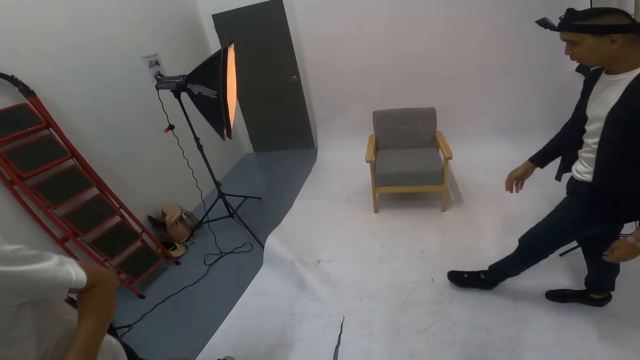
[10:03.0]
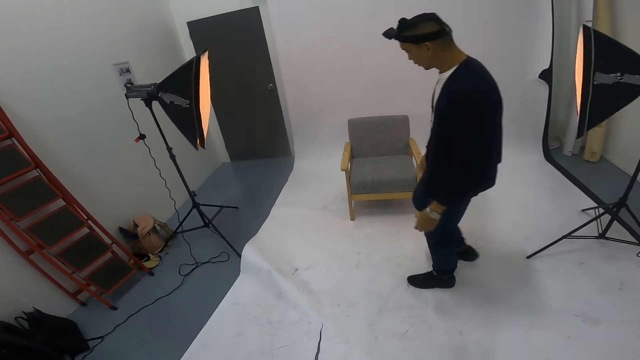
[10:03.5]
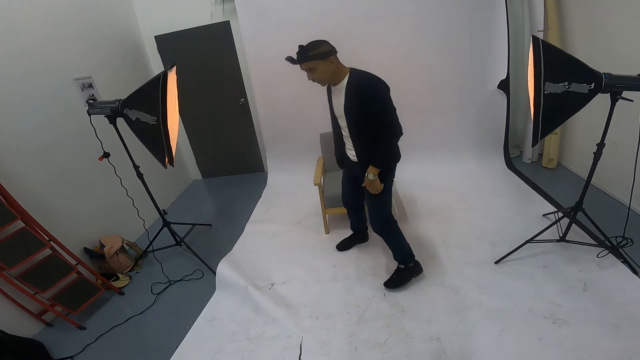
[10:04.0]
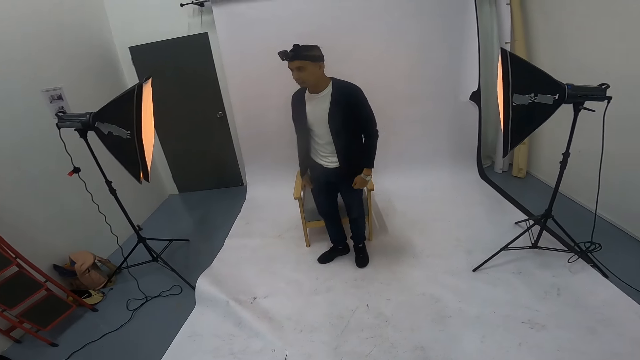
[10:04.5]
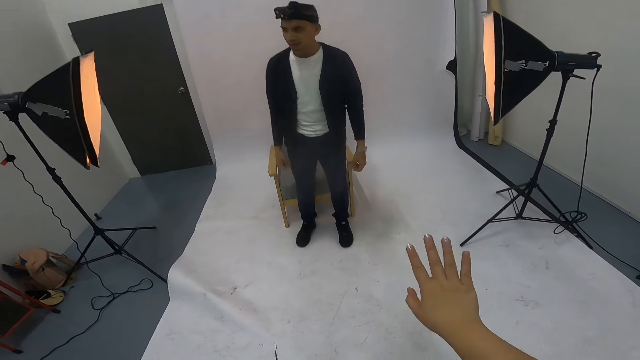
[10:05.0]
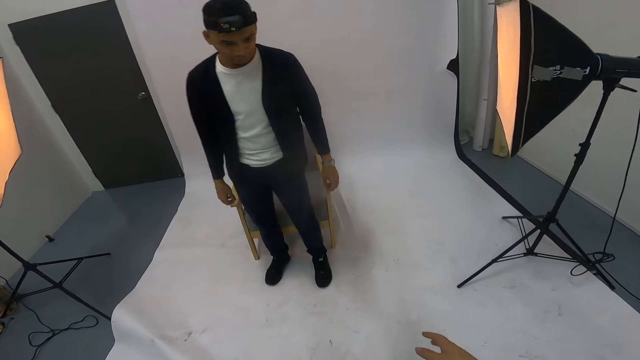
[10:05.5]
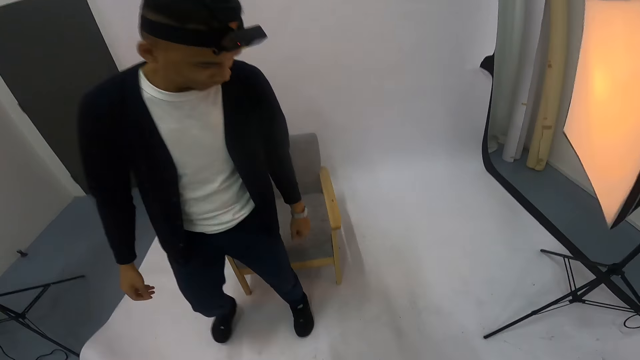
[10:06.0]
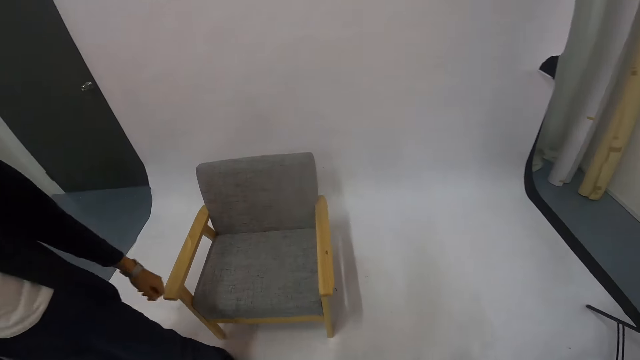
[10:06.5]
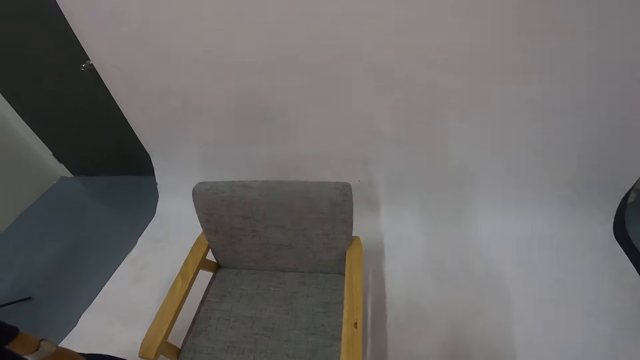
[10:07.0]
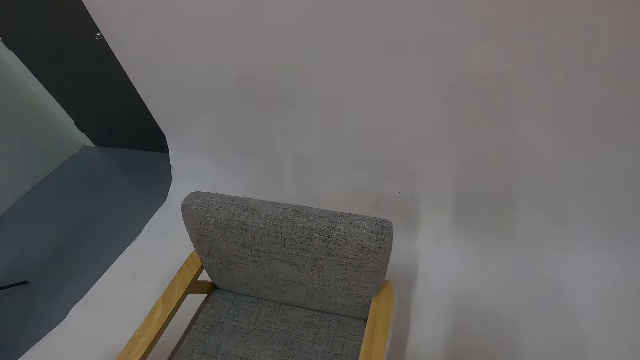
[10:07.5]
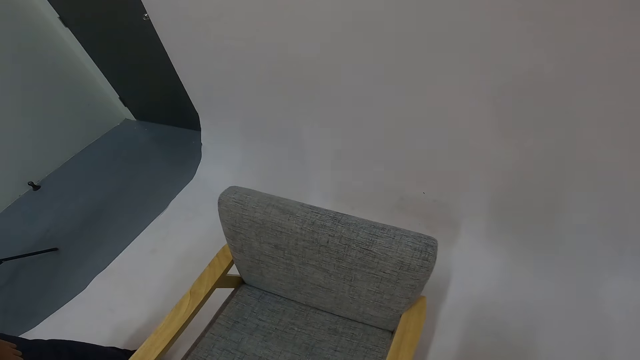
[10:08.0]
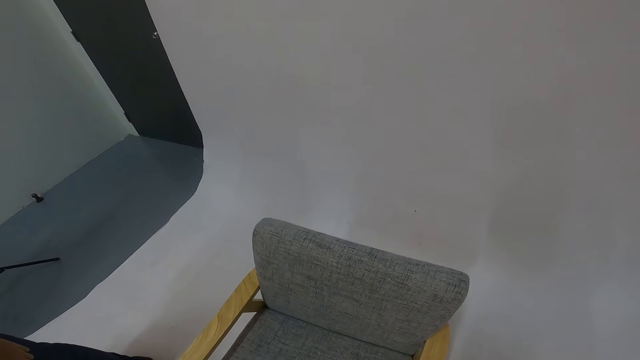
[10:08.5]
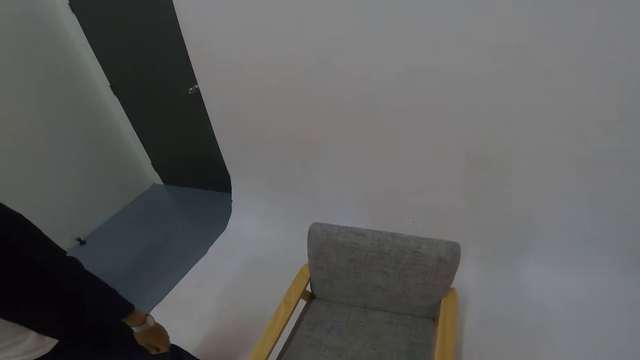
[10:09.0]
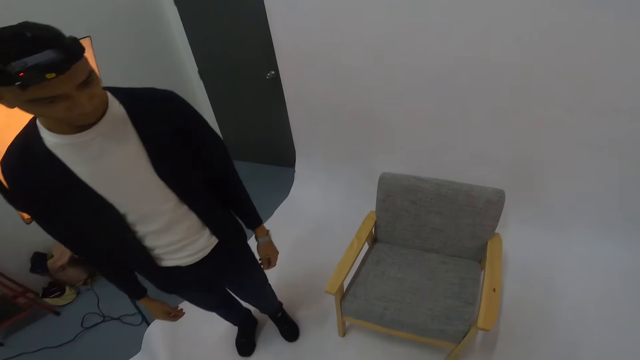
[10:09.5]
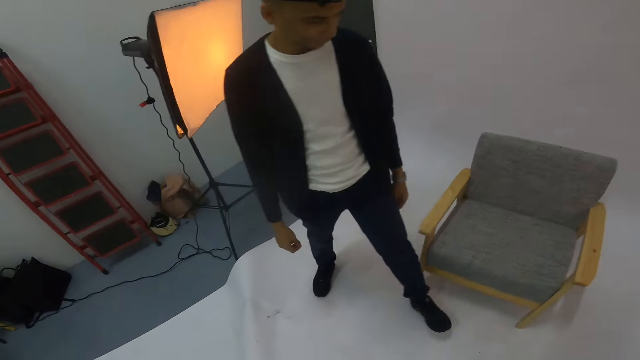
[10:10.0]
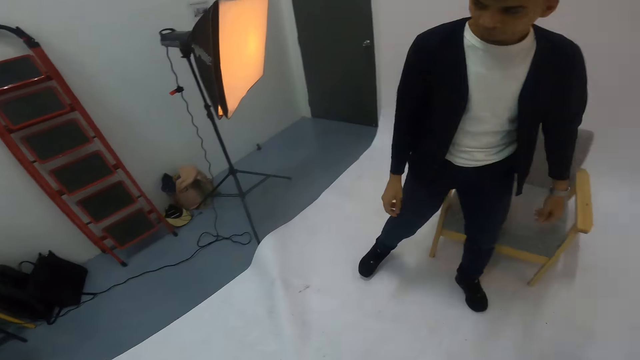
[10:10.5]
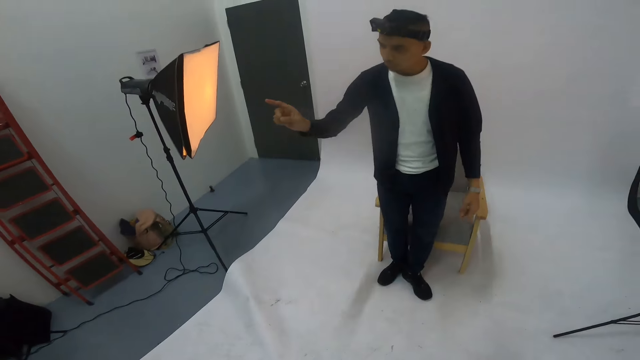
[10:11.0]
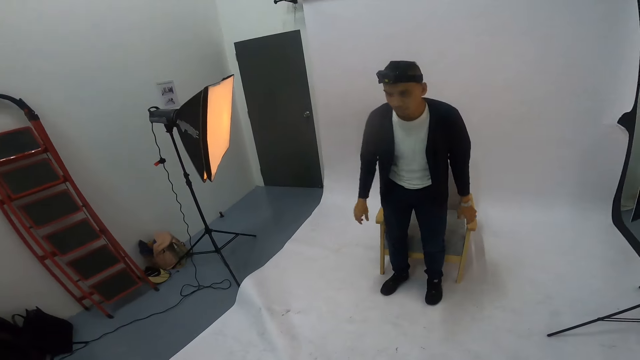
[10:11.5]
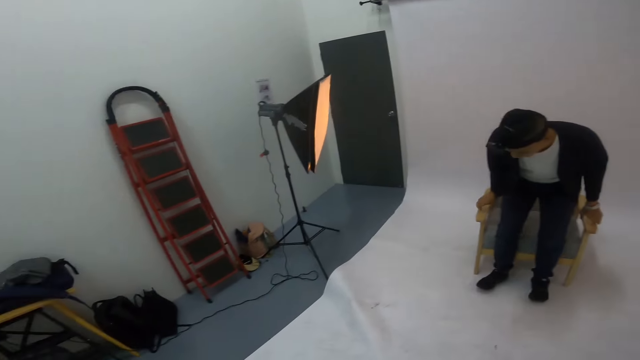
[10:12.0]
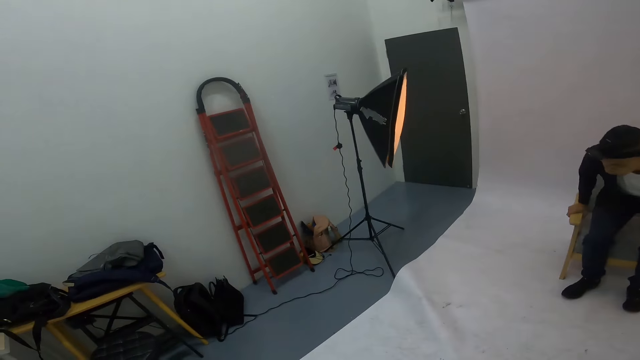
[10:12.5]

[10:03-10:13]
The other man walks past the camera wearer. The man walks to the chair and touches his trouser. The camera wearer gestures at the man. They walk to the chair. The man moves to the right. The camera wearer moves the chair to the center. They inspect the chair. The man points to the right.

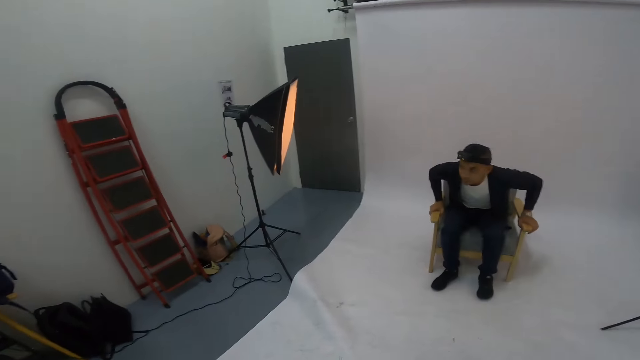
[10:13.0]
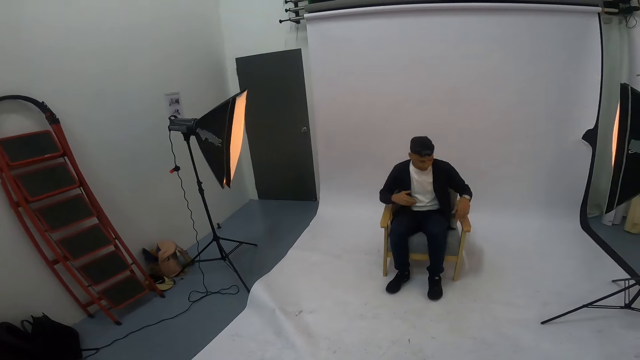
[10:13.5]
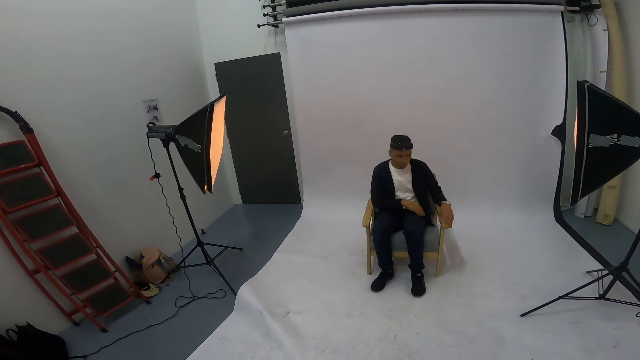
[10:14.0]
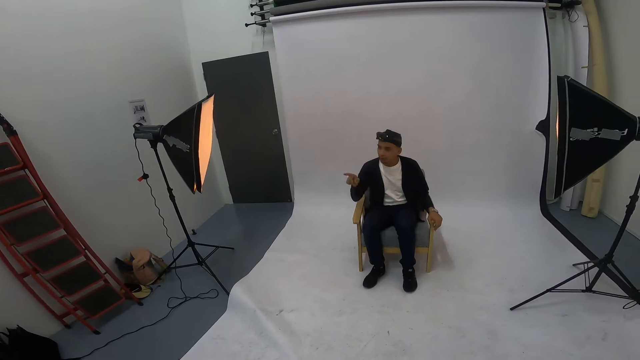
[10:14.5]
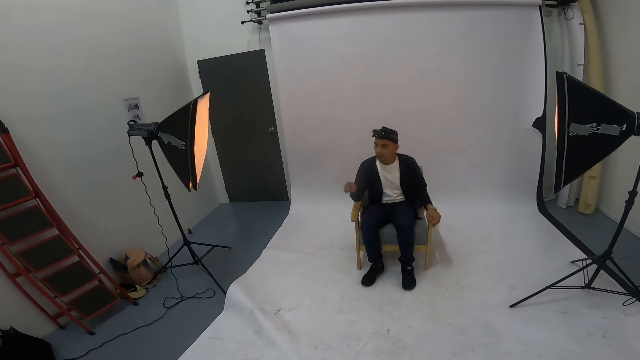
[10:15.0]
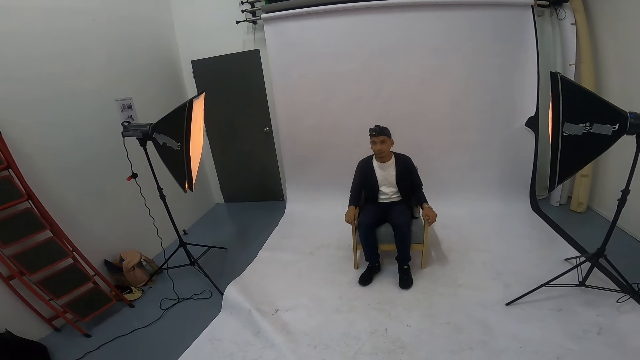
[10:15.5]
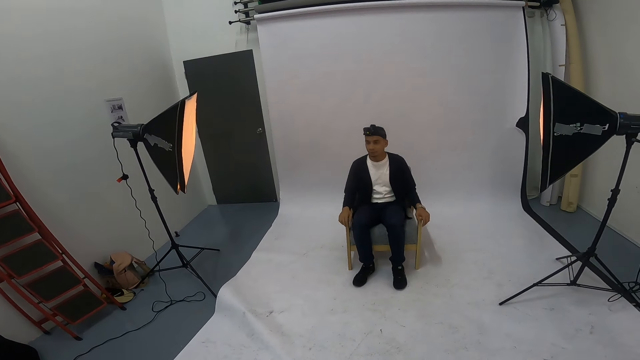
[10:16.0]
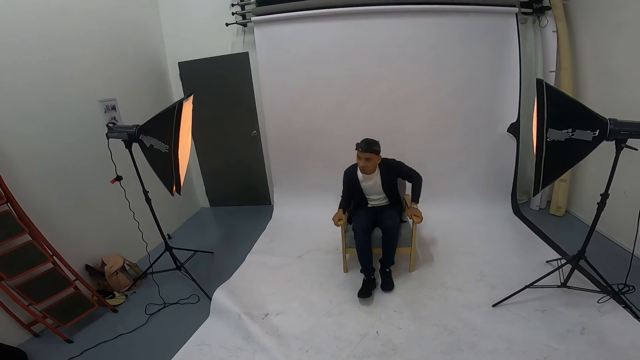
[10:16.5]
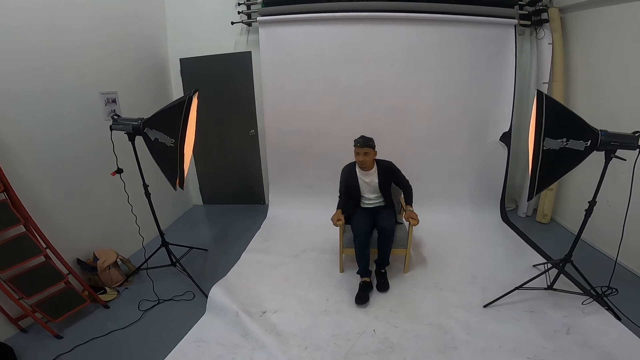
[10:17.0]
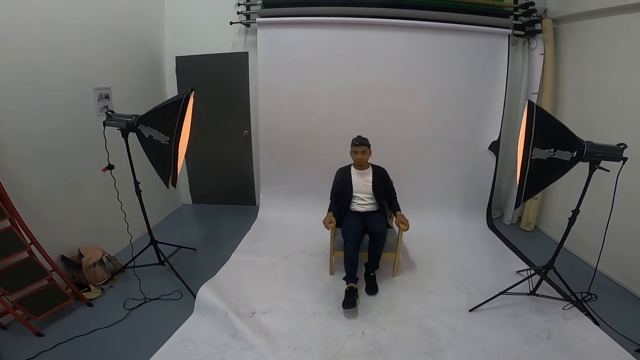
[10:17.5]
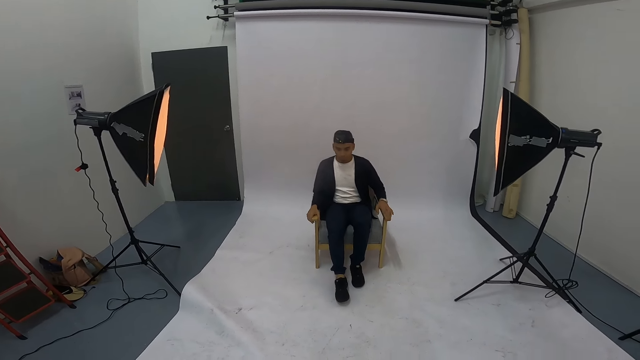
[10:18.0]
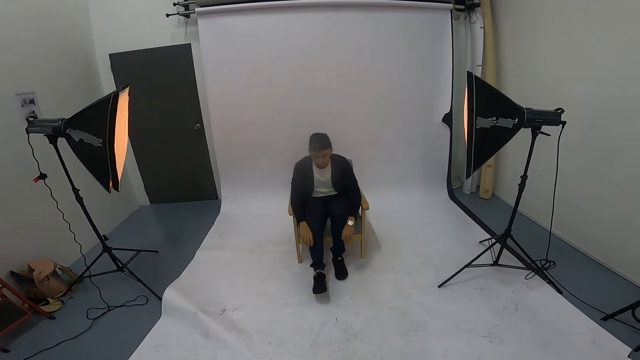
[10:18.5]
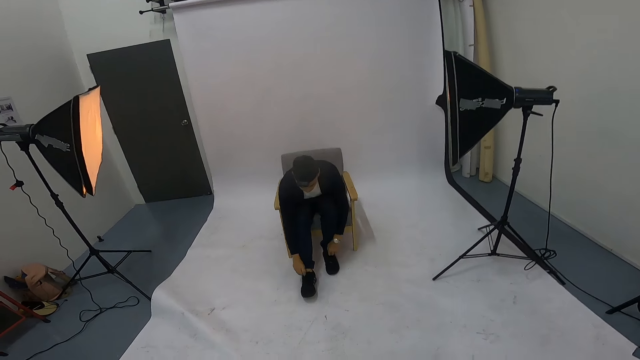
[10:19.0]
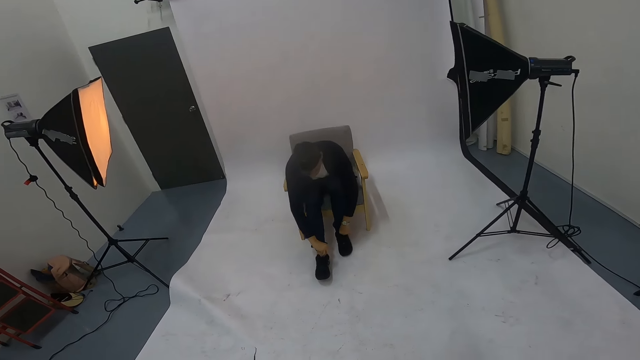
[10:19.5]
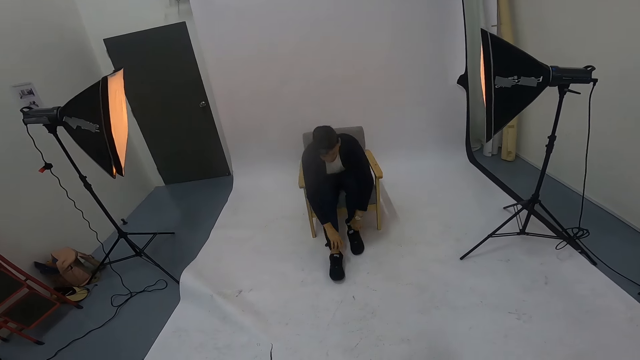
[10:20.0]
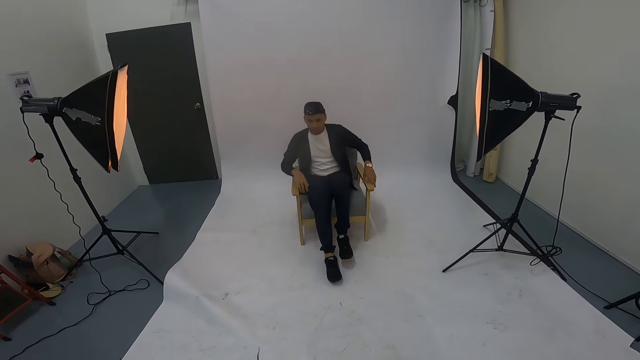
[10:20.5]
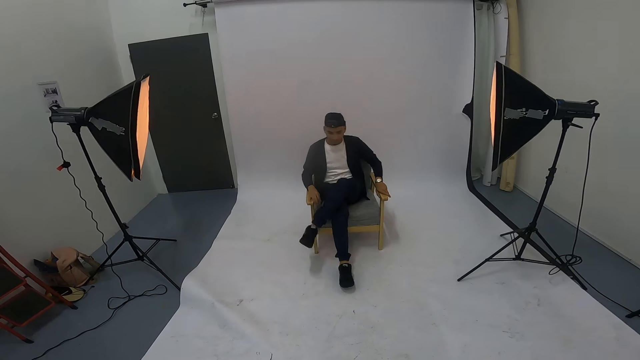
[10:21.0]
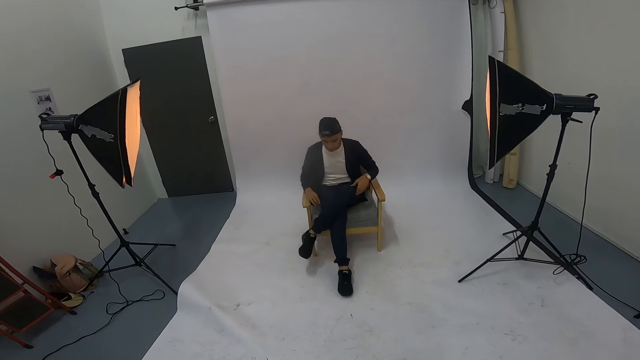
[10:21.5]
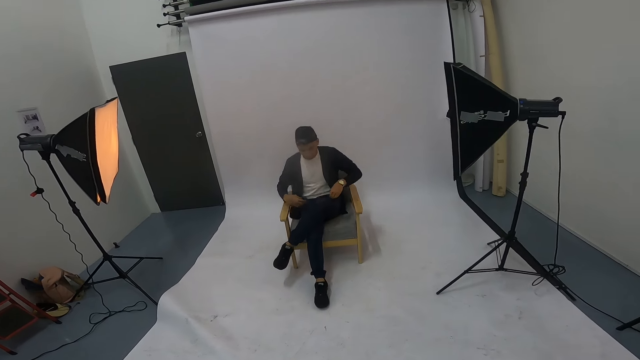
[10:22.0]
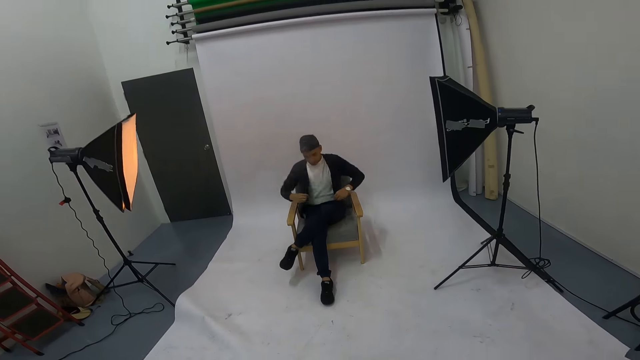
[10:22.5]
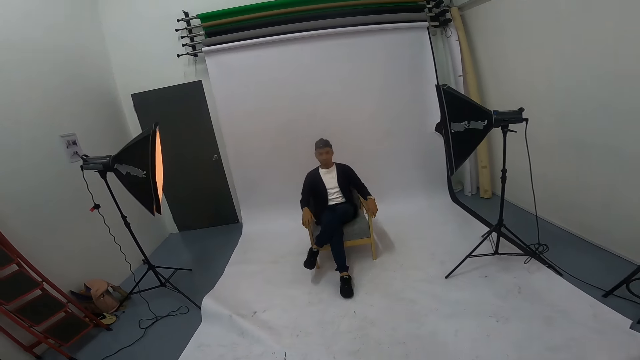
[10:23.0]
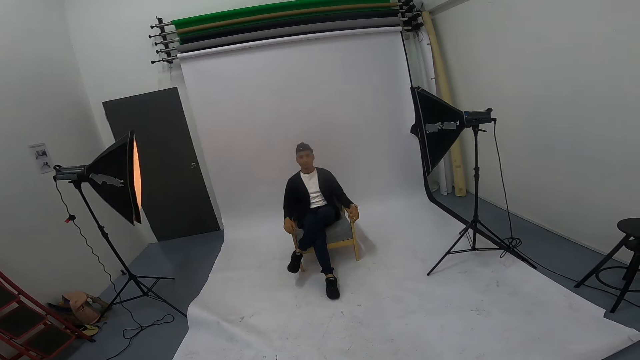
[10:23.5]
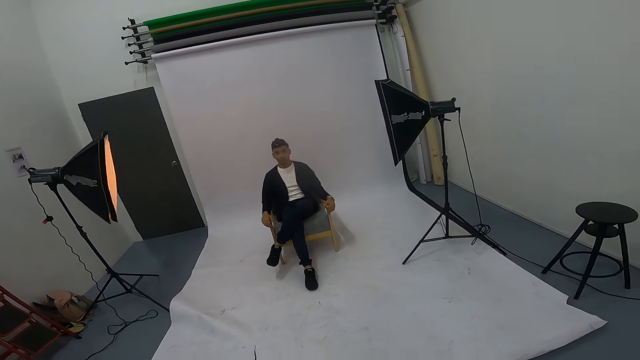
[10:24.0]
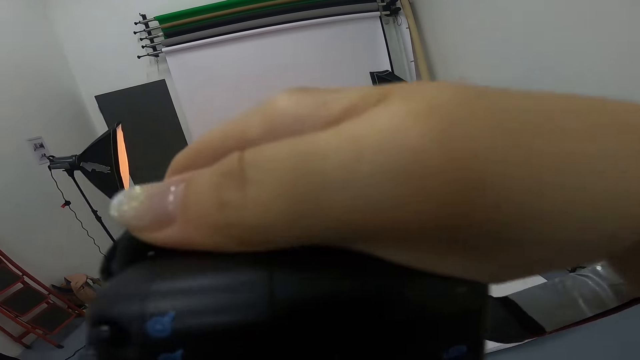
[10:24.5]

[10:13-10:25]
The man sits down on the chair. The man gestures at the camera wearer and points at the camera wearer. The man places his right hand on the chair handle and adjusts himself on the chair. The man bends towards the shoes and adjusts the shoe tongues. The man places his hands on the chair handle and places his left leg on the right leg. The man adjusts the sweater and places his hands on the chair handle.
